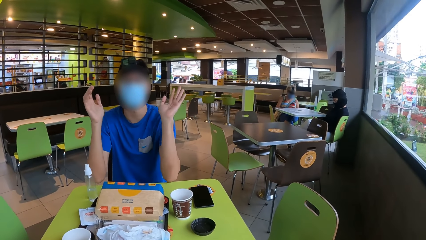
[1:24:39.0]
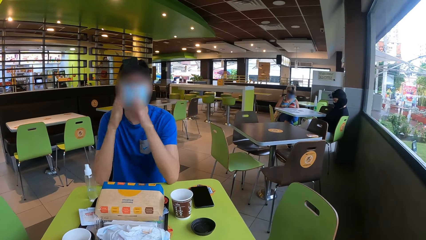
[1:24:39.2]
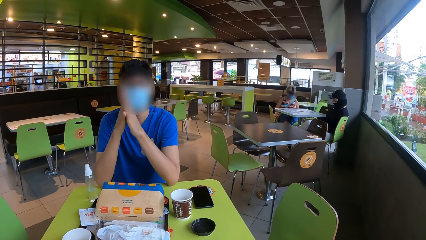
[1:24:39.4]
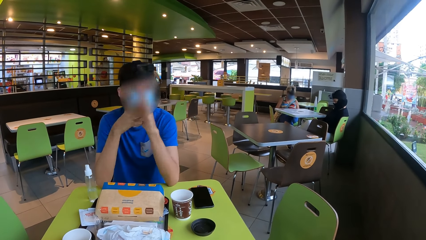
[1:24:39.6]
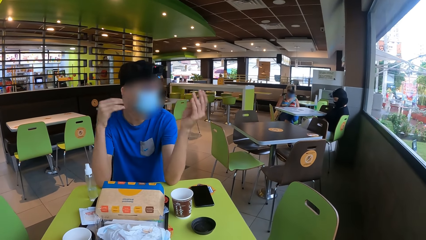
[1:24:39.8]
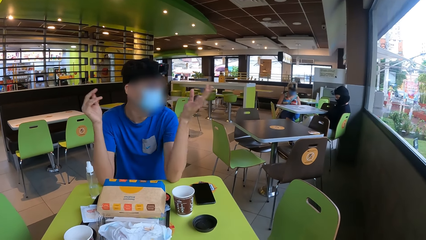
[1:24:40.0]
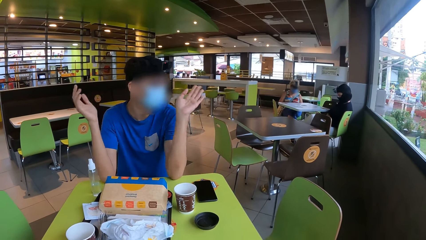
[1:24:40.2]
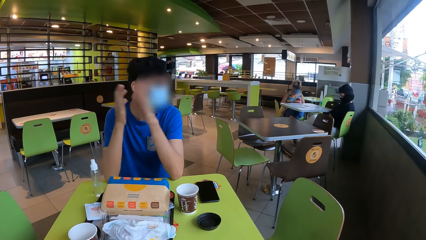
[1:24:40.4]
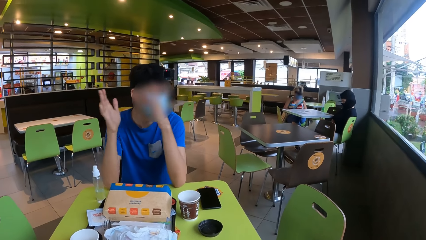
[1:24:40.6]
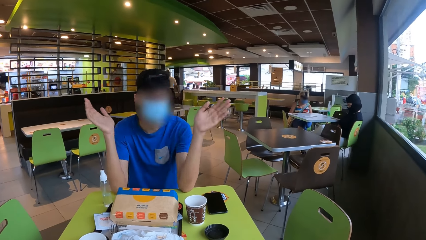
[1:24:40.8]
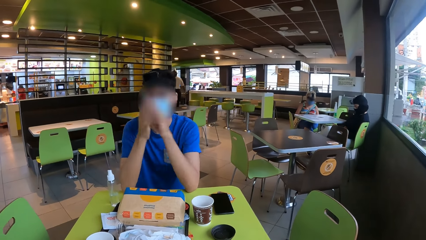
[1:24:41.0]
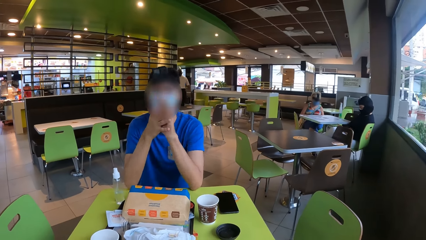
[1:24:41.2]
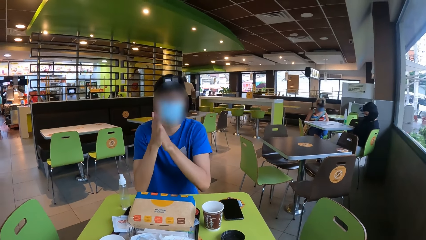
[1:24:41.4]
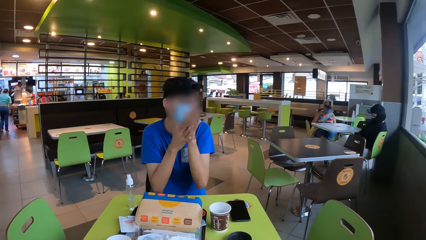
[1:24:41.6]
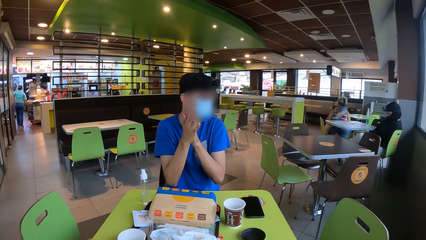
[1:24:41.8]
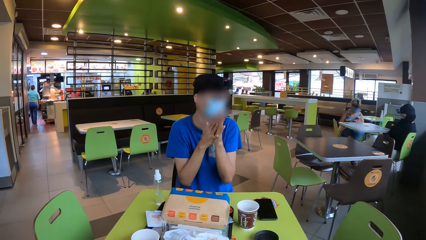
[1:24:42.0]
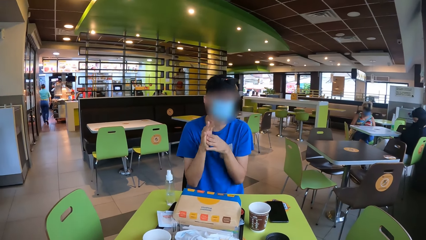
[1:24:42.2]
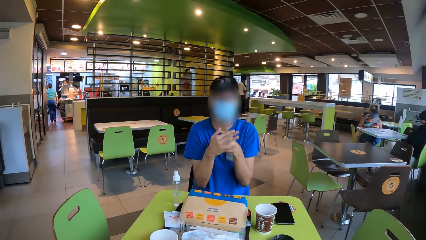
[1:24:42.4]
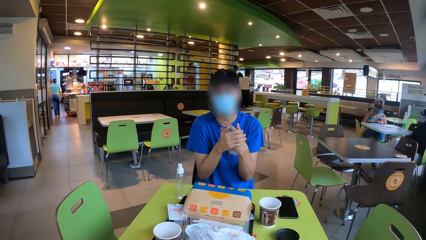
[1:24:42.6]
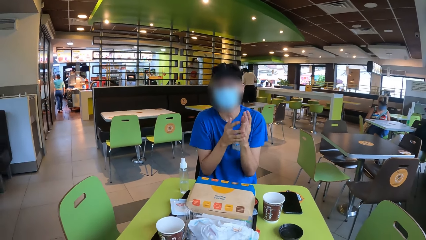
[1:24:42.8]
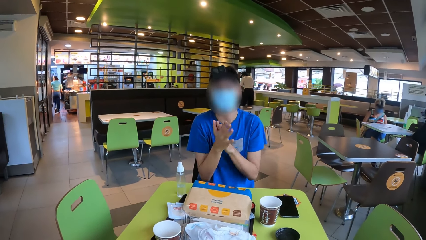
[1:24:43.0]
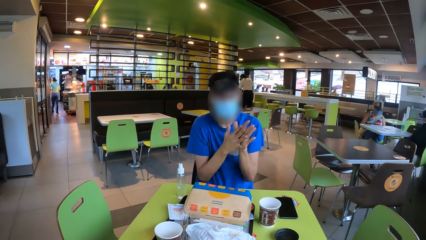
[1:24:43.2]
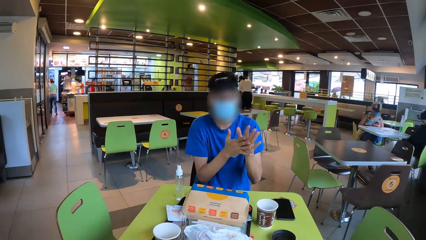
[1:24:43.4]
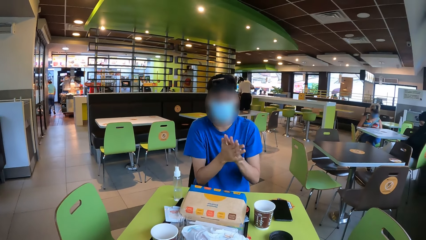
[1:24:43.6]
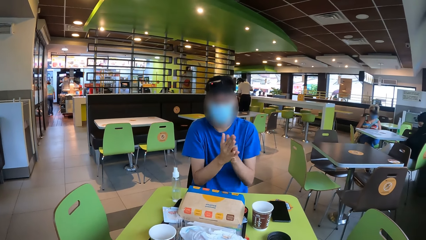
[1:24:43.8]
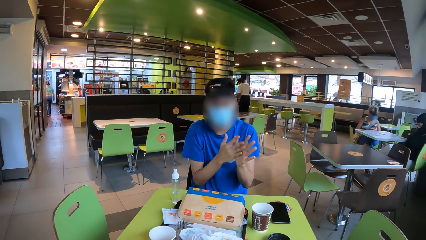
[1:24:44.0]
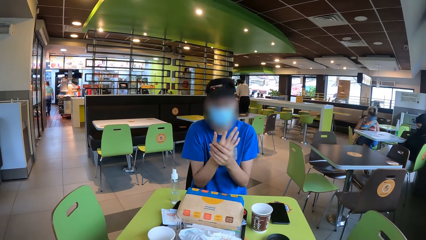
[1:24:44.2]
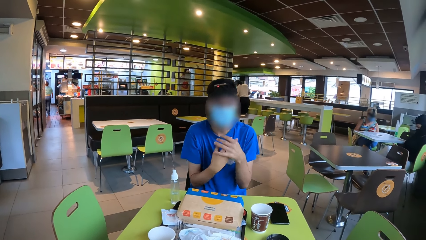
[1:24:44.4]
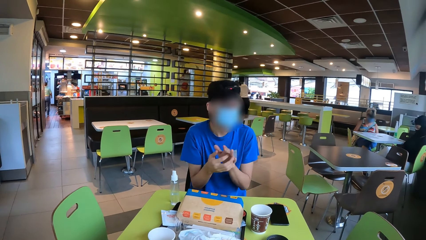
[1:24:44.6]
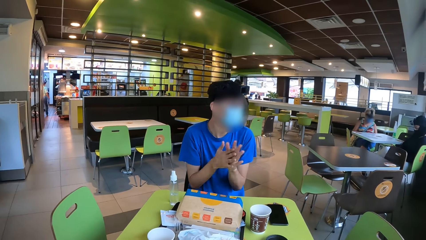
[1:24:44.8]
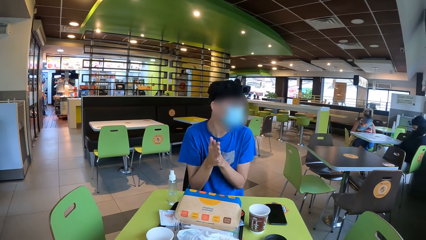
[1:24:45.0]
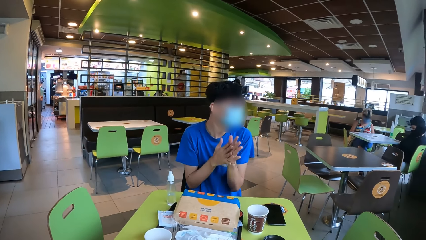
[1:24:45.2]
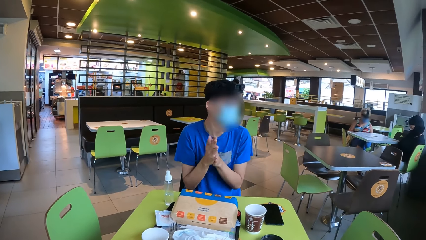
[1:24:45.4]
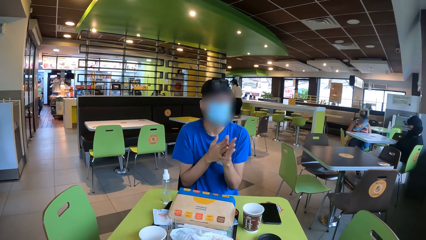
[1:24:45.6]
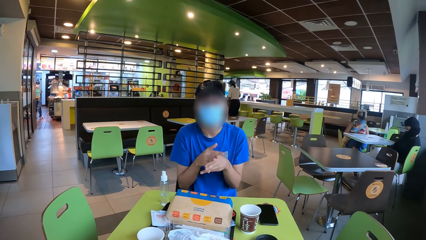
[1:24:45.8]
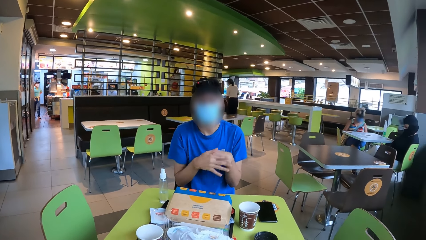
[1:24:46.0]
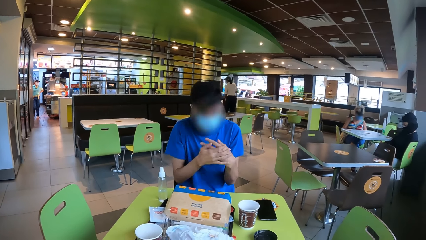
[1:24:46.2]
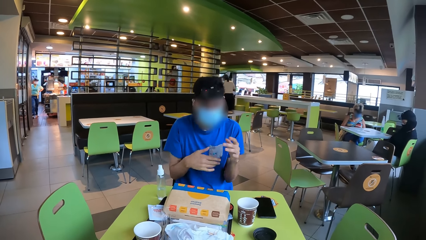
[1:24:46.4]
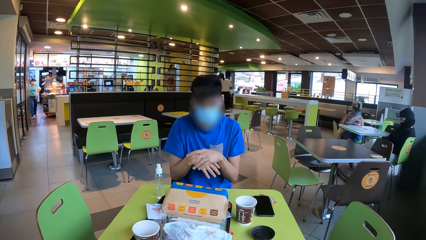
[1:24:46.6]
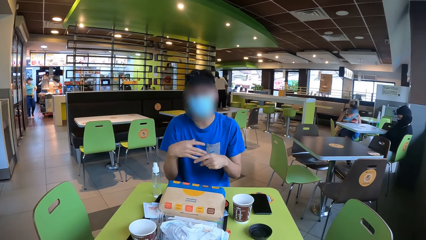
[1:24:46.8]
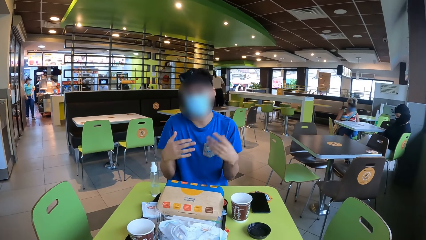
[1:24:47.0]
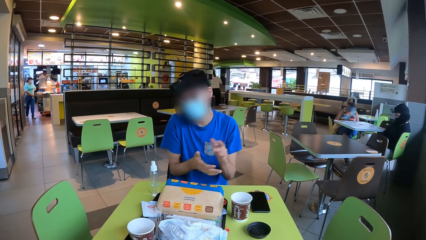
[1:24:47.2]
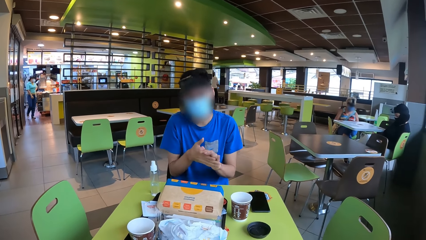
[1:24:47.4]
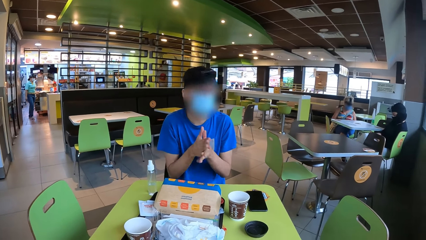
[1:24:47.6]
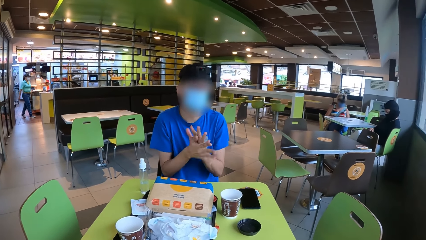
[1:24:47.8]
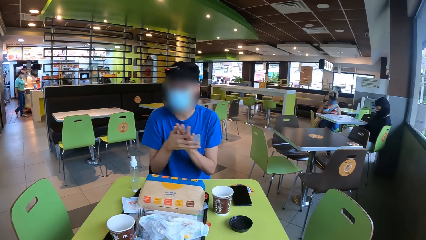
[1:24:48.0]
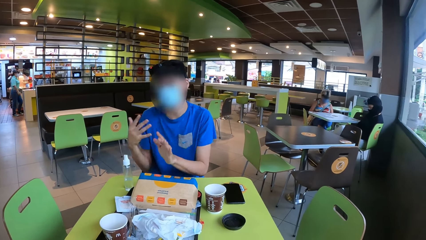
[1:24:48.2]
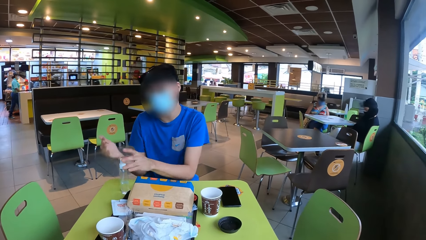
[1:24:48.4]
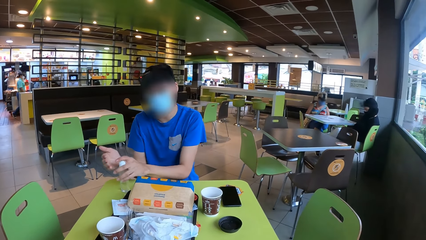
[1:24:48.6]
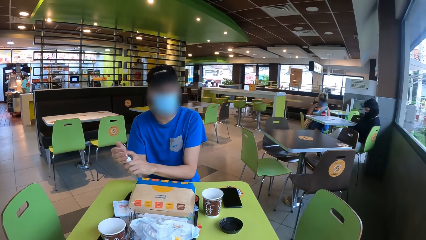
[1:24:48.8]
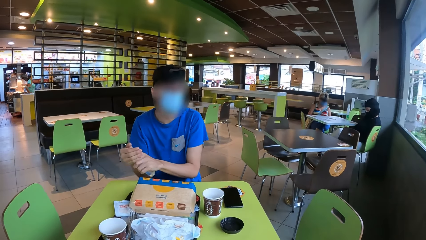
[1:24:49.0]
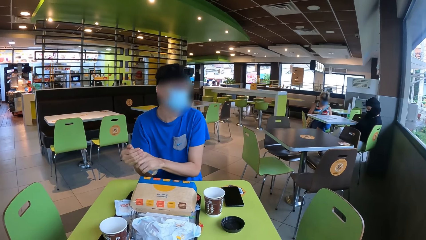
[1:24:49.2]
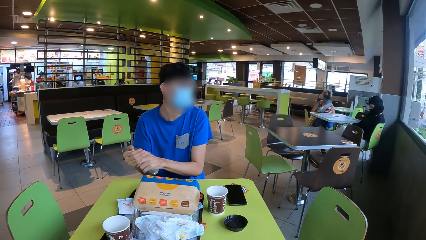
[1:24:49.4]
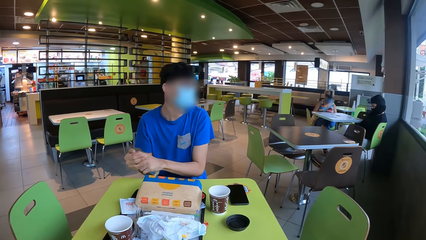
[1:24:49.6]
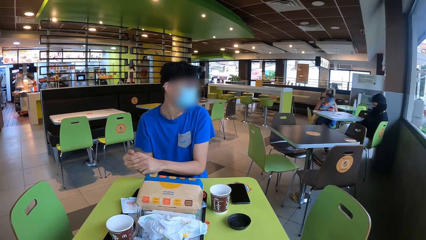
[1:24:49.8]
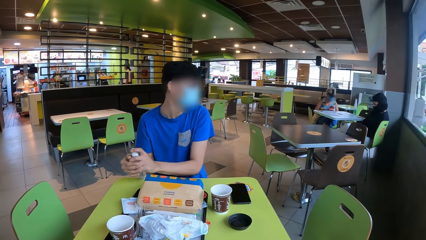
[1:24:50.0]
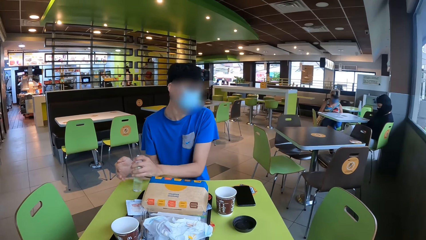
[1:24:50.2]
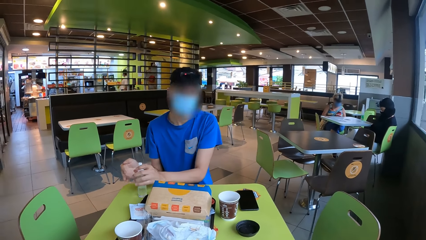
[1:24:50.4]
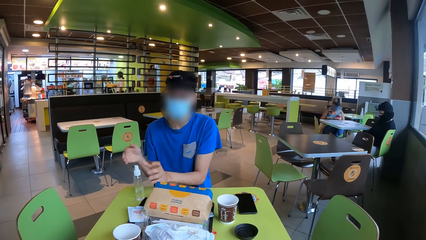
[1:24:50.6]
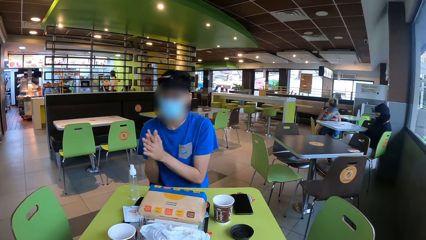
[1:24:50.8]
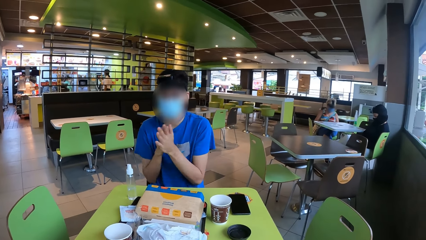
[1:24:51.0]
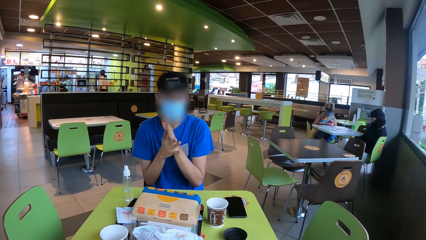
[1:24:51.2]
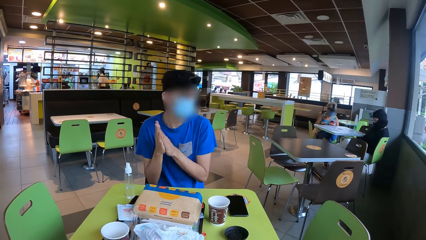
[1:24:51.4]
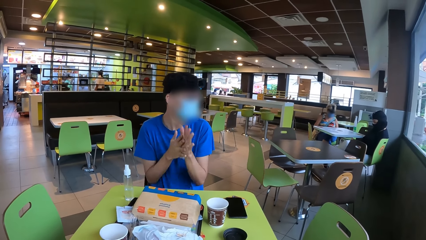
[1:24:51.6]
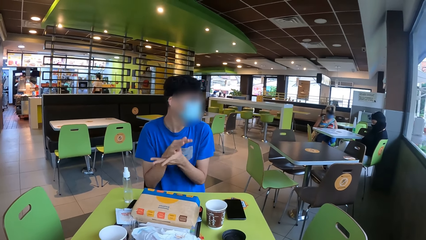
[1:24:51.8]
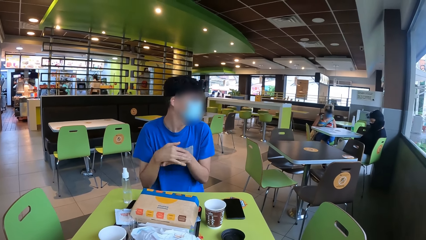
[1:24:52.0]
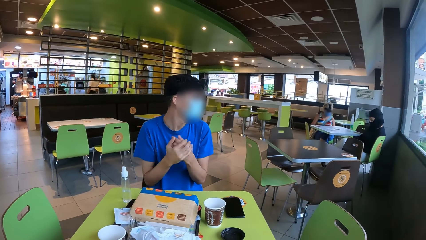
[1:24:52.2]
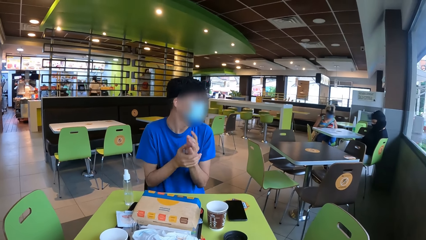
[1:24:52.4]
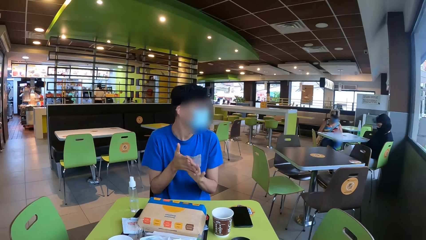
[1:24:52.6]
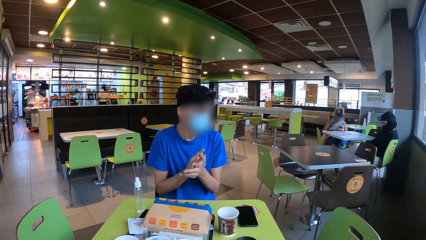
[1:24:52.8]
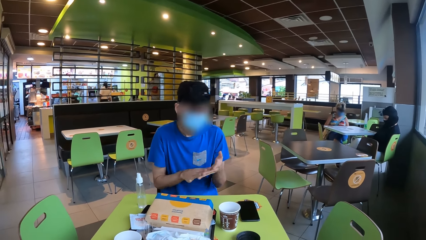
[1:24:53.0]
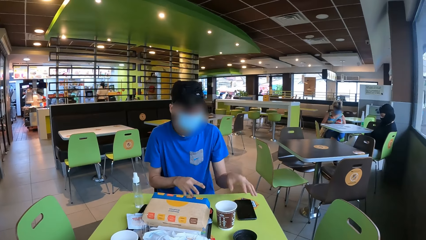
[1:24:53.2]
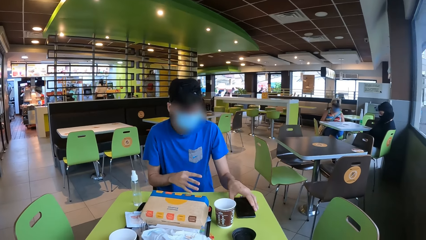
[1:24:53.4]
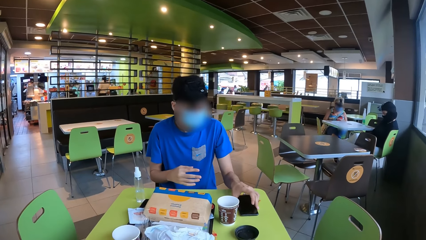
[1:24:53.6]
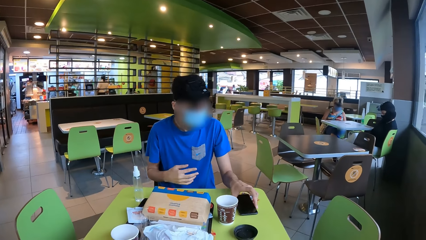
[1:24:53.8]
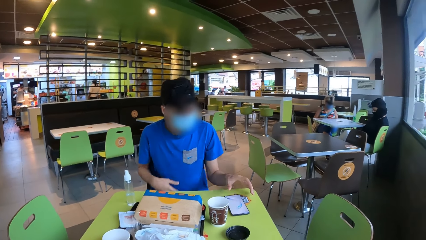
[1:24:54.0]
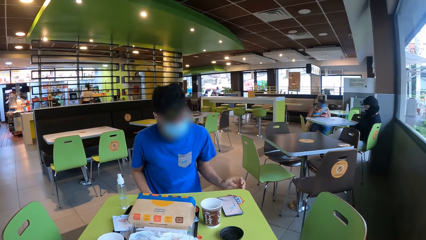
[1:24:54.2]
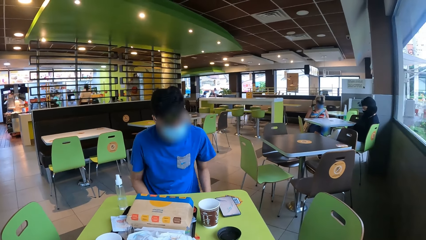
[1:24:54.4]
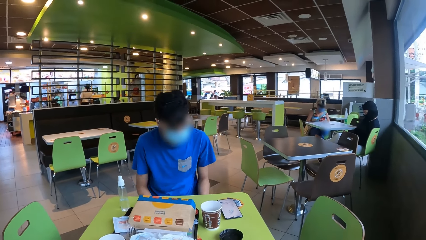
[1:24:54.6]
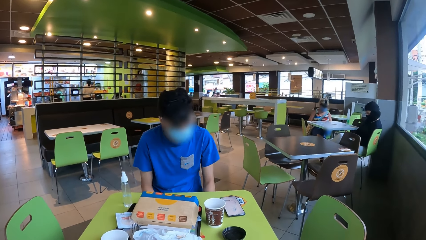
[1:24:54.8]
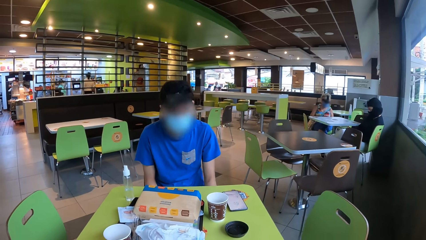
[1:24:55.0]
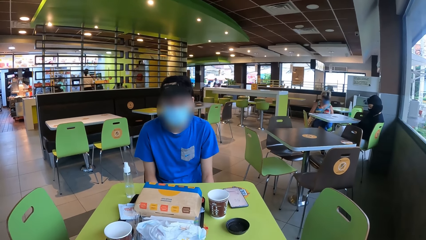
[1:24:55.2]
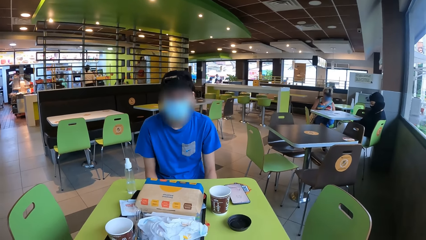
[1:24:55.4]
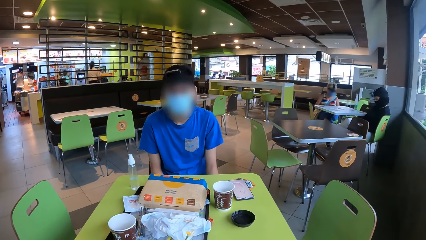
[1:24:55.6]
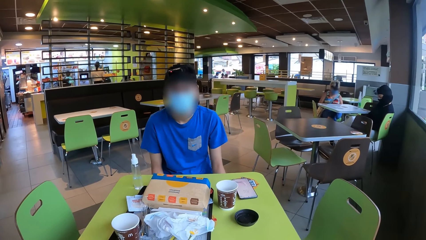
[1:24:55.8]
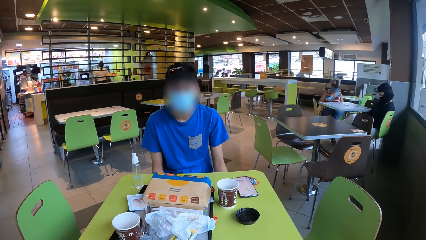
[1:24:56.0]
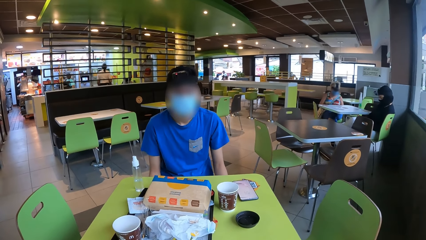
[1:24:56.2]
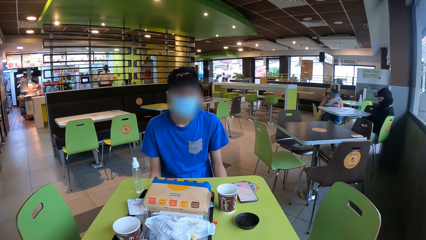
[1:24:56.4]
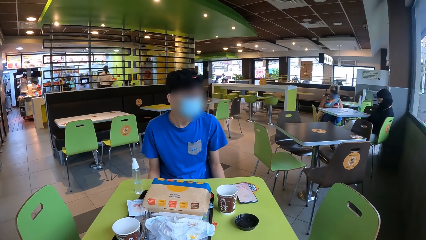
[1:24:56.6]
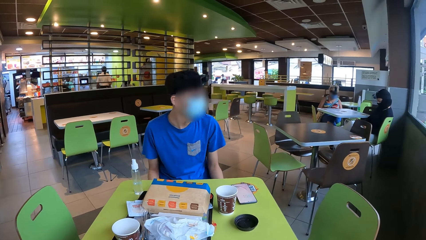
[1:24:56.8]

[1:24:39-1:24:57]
The camera wearer converses with a man. The man applies sanitizer on his hand. The man puts sanitizer on his hand, puts the bottle on the table, and rubs his hands. The man applies sanitizer on his hand. The man touches his phone and operates his phone.
